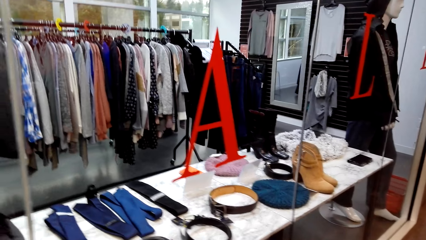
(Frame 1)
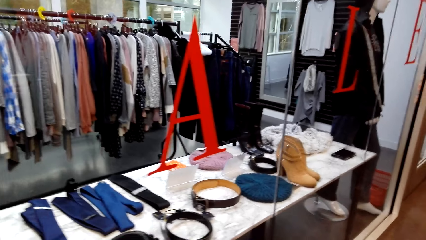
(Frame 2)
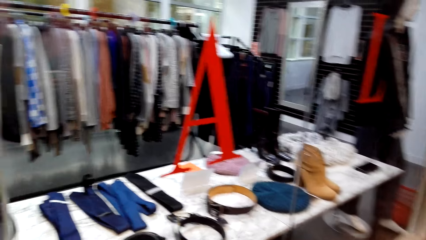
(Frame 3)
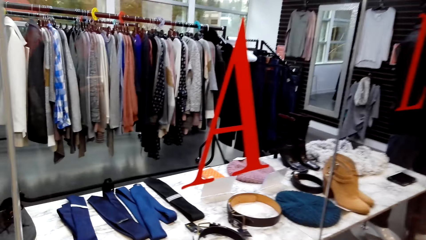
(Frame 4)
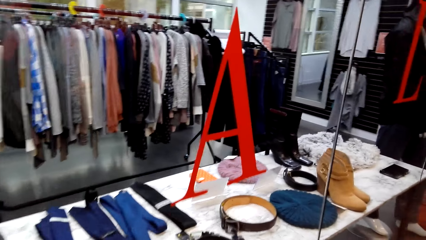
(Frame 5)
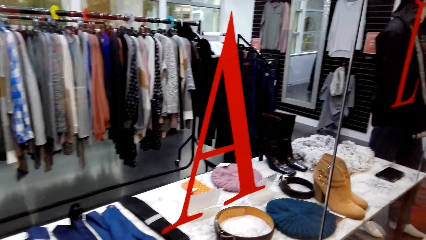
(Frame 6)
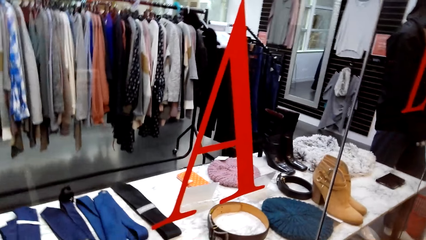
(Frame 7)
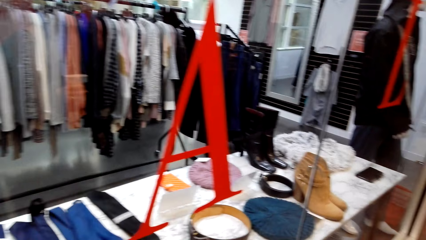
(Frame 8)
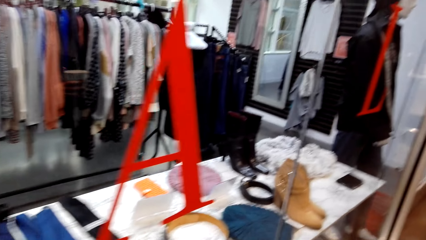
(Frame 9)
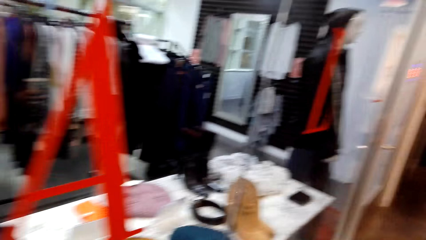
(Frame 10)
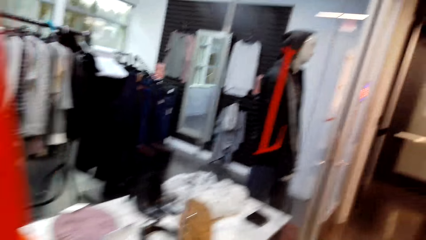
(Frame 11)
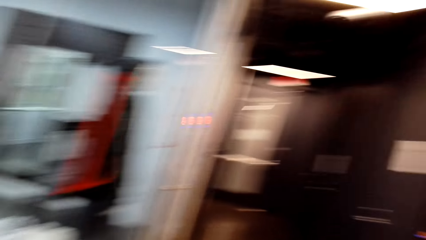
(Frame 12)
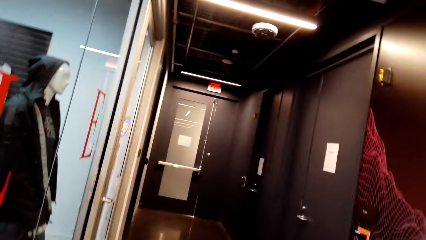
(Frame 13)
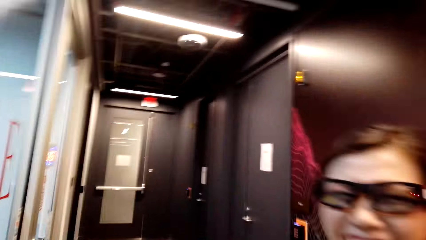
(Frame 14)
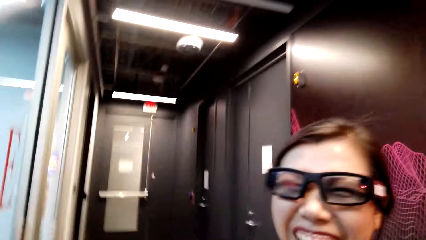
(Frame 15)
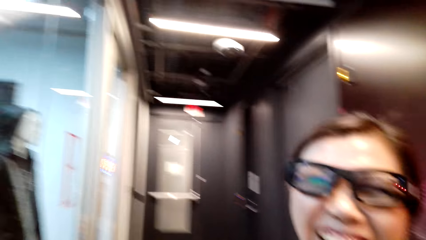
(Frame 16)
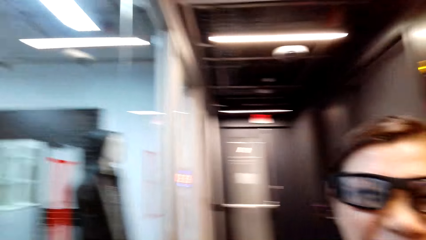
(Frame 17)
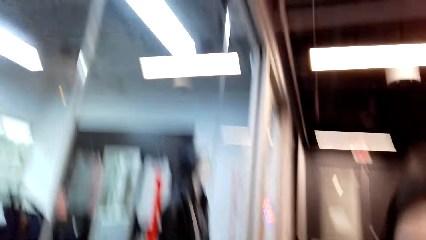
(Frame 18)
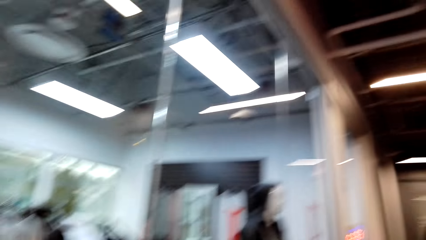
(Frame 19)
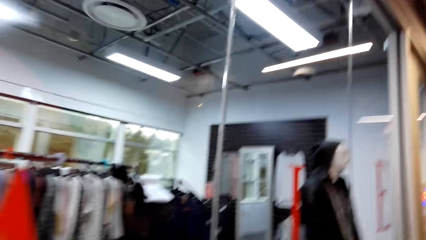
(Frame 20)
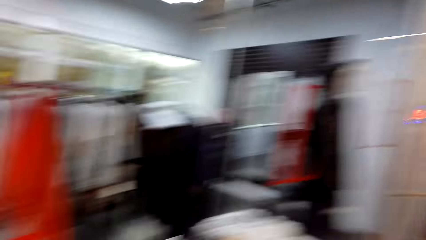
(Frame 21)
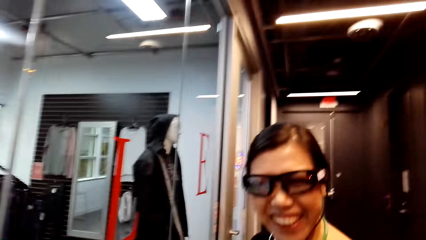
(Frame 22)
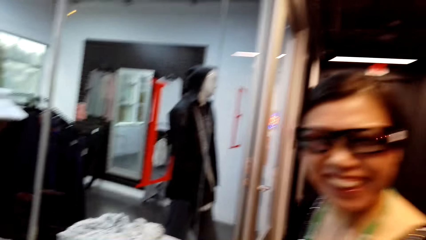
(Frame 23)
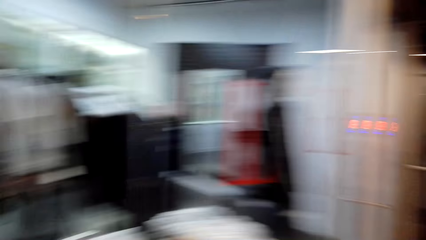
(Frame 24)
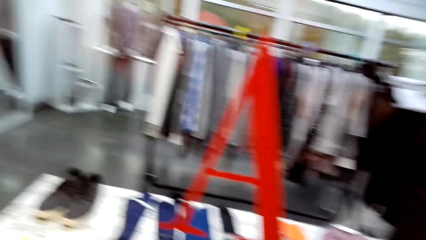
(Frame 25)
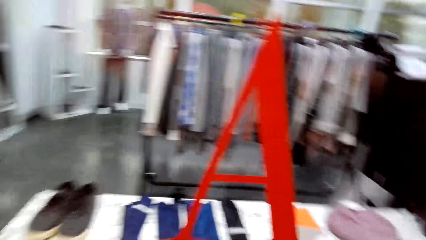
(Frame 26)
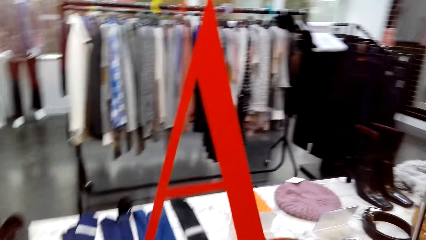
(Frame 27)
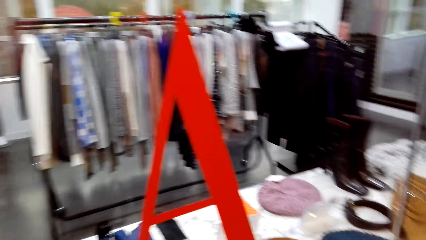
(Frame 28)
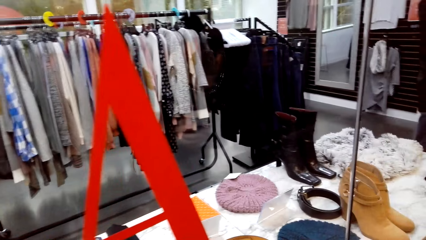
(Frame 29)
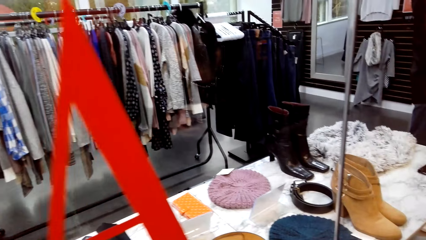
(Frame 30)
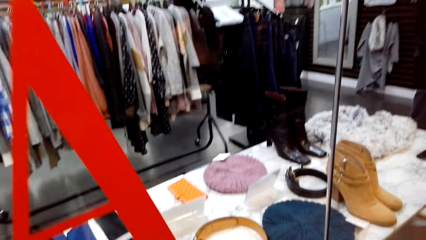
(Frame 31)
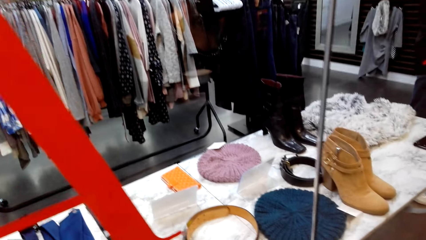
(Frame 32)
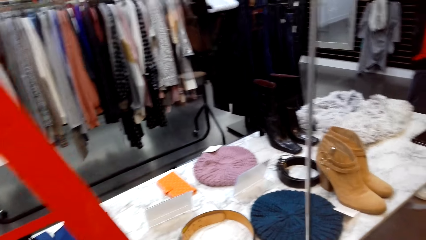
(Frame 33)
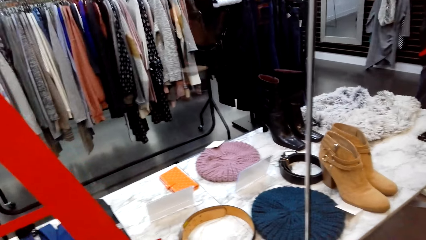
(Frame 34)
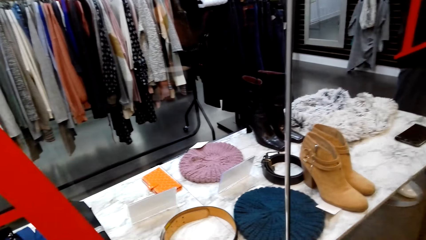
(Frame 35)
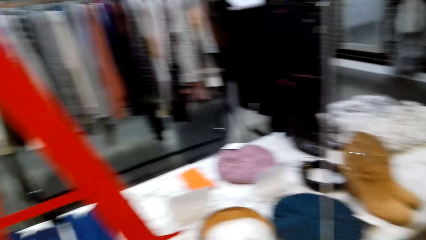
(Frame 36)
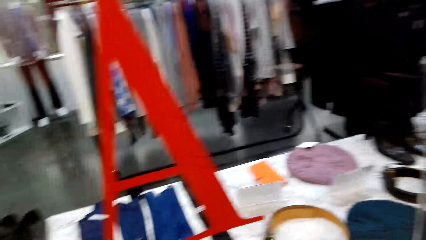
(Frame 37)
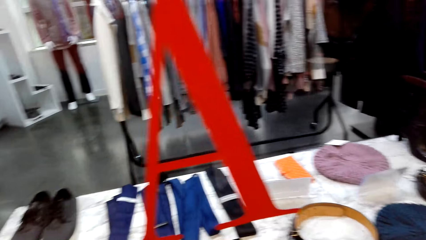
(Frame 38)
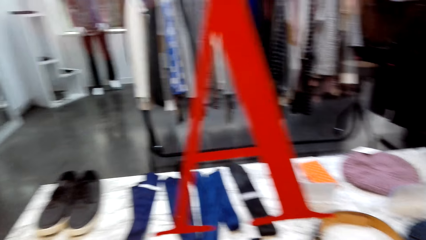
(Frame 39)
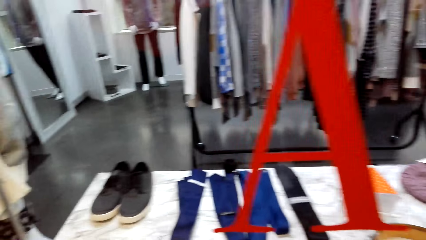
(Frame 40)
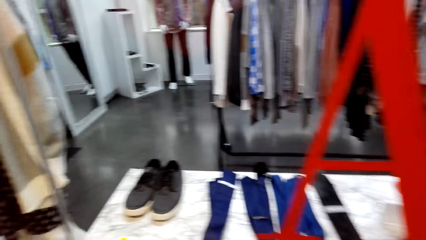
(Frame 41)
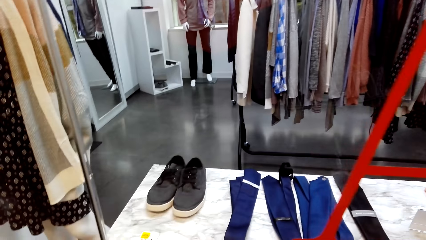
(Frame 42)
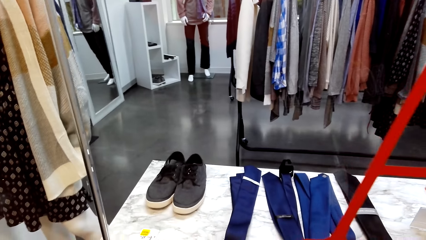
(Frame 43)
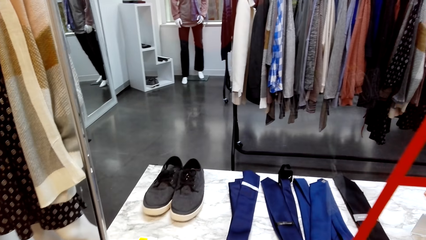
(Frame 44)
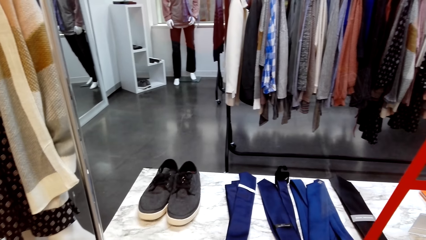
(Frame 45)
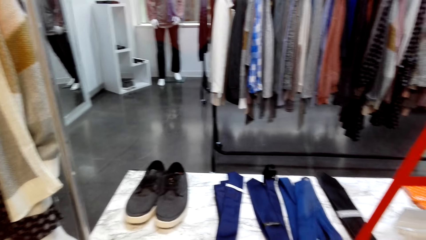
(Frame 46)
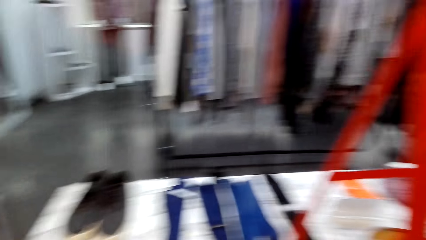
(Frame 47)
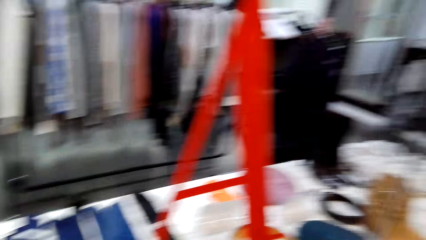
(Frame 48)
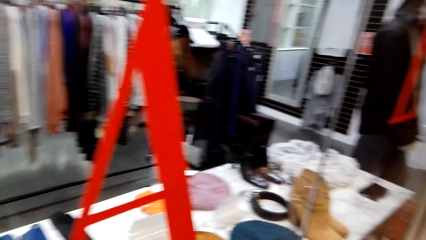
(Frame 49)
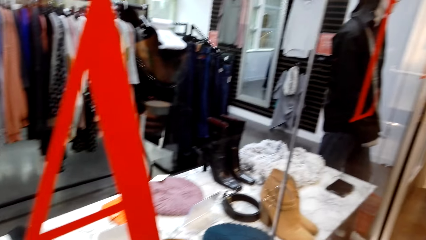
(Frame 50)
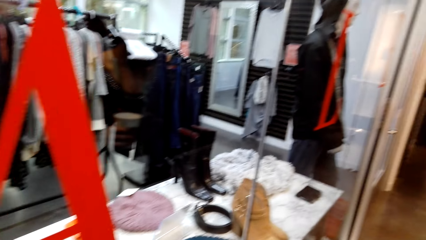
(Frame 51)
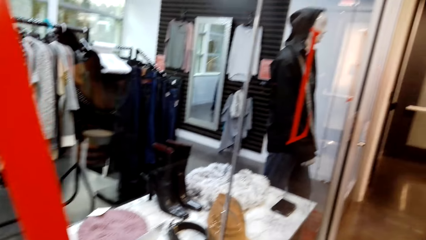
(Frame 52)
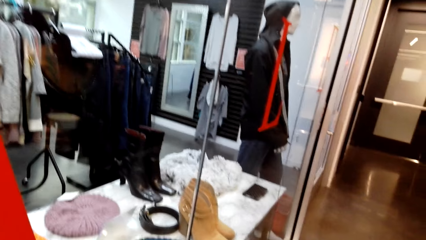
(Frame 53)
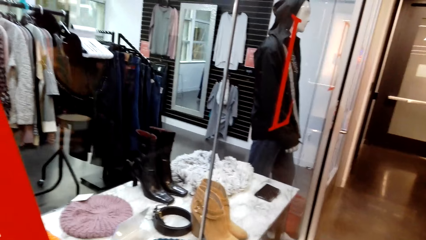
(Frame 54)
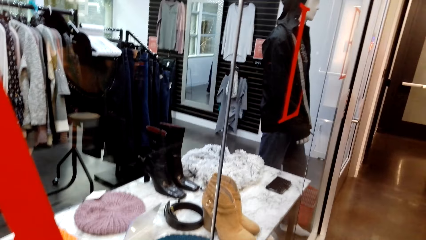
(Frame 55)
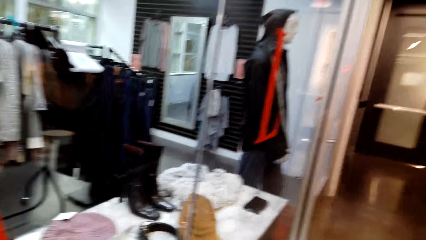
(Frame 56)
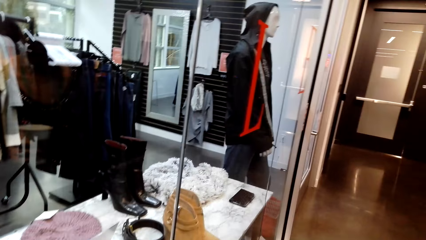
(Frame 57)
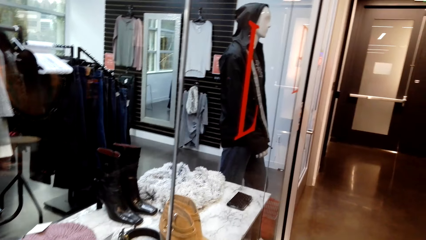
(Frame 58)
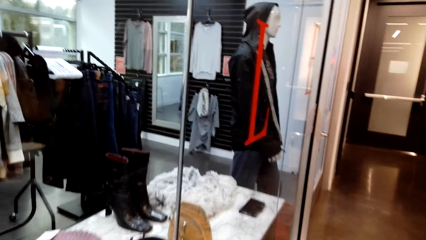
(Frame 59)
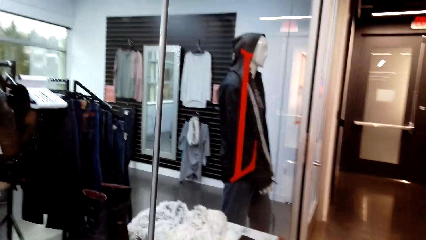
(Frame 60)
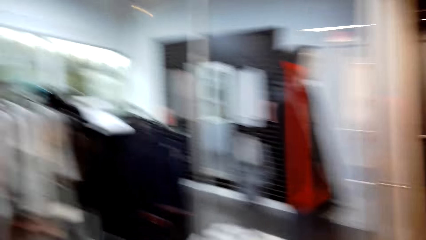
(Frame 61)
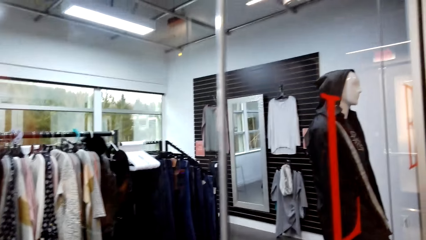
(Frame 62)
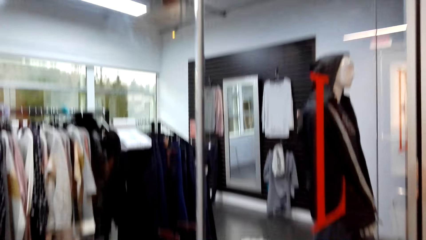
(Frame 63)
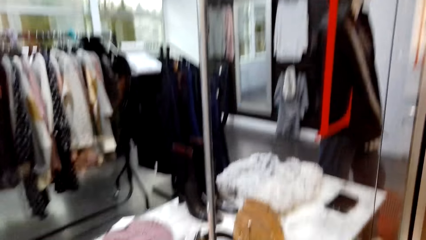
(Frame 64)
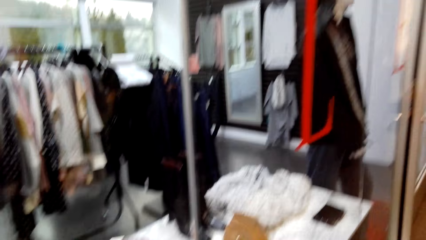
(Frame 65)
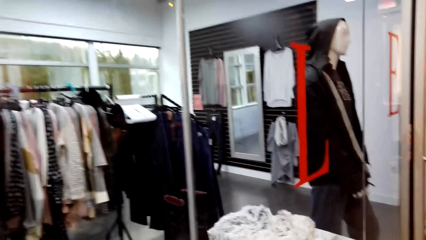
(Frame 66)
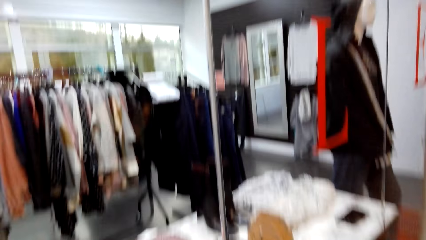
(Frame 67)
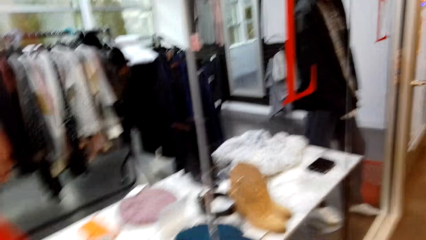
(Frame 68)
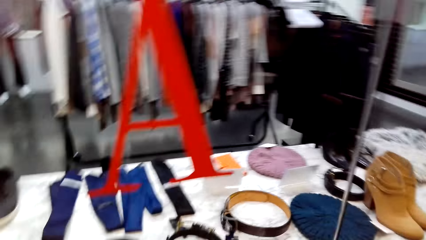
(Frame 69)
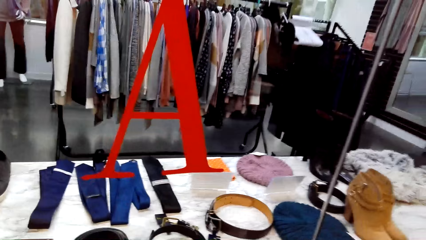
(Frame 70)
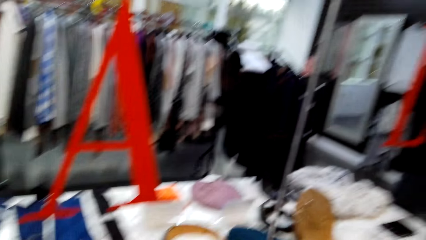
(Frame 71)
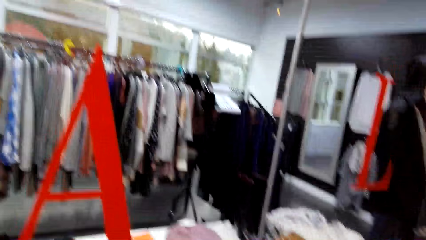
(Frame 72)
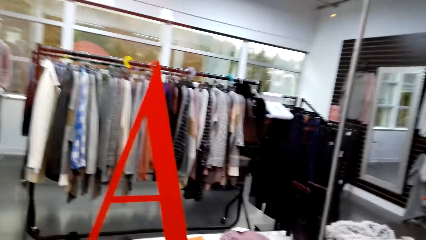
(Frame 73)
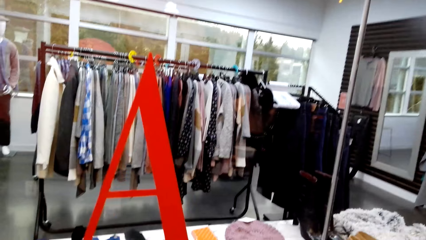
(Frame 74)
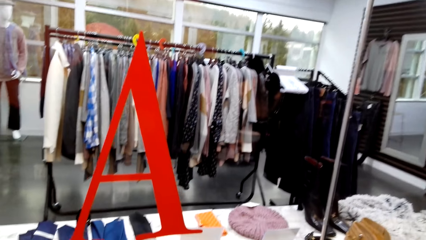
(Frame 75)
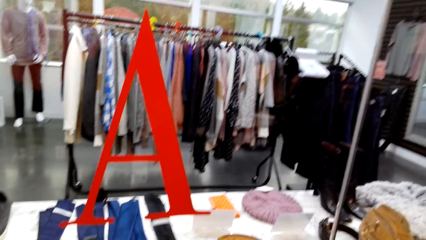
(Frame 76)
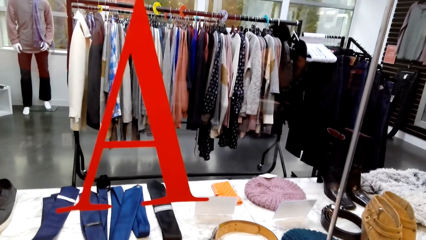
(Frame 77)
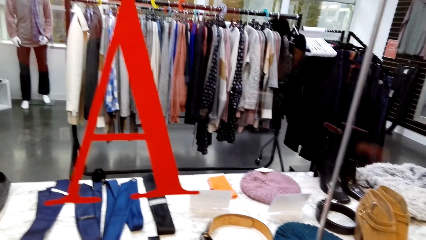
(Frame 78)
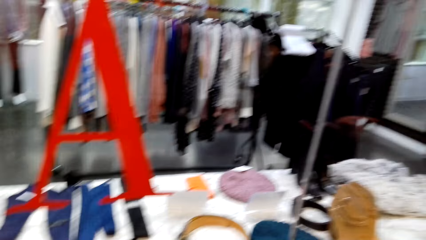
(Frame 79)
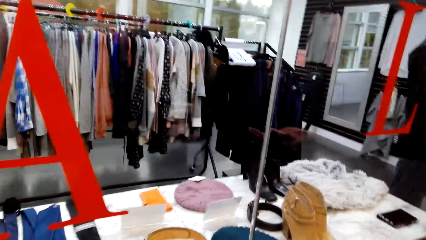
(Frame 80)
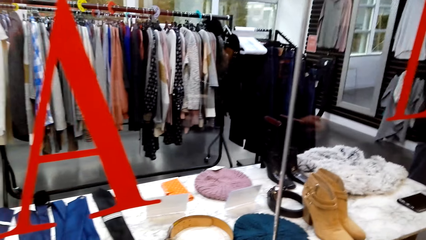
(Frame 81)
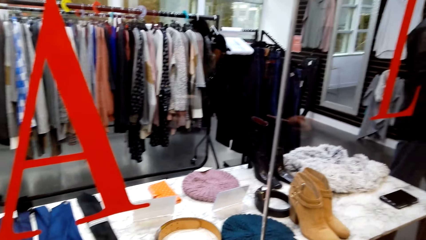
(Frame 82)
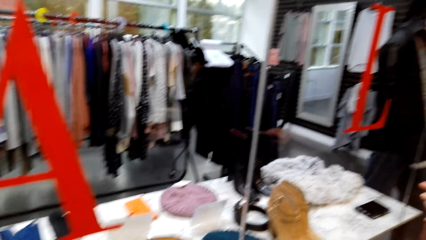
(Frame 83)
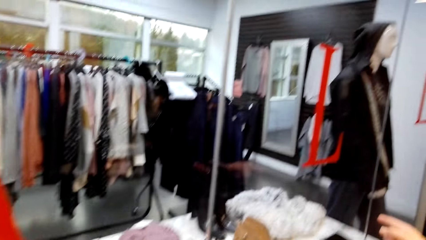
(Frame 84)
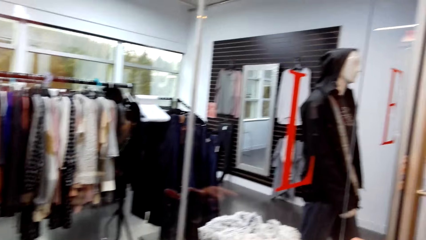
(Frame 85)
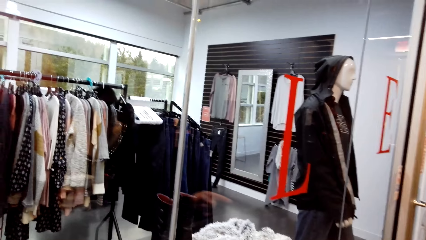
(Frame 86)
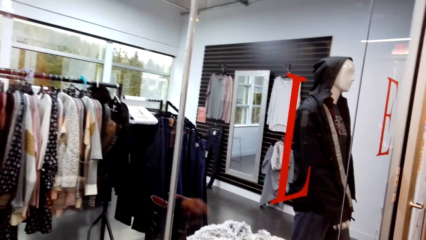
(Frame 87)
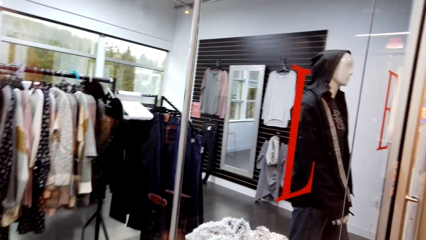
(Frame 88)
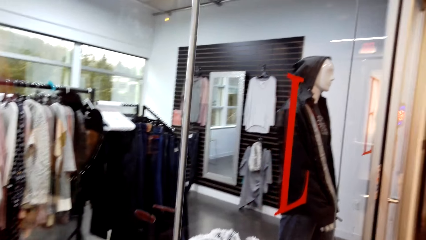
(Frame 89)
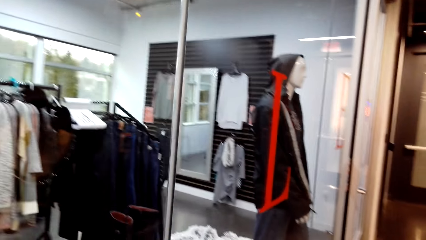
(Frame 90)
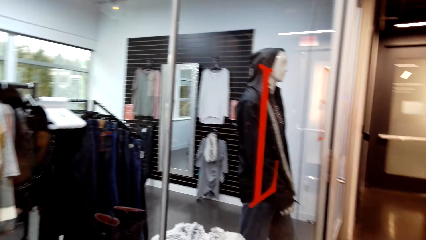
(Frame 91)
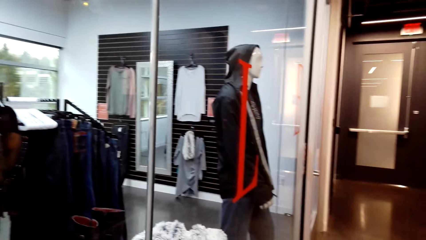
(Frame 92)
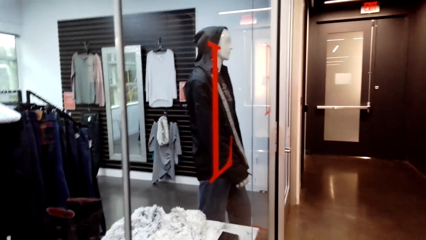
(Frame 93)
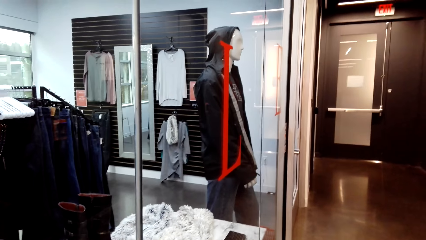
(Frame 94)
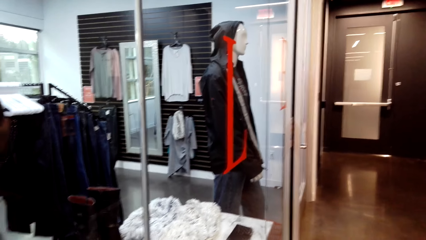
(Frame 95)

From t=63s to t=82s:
The camera wearer talks to a lady. They look around the store. They look around the store again. They talk to the lady.
